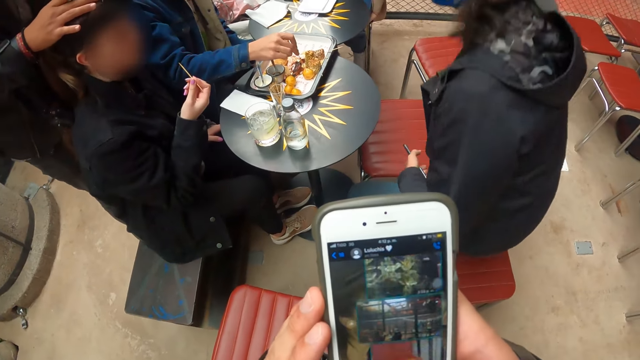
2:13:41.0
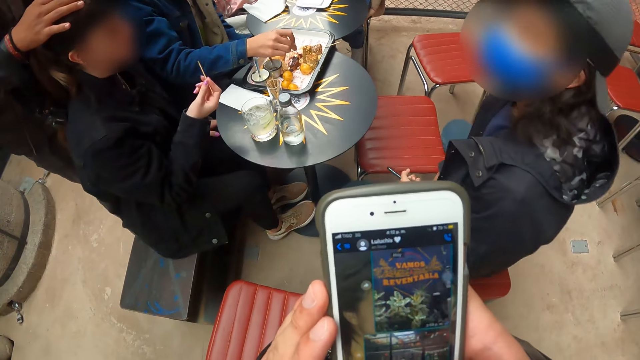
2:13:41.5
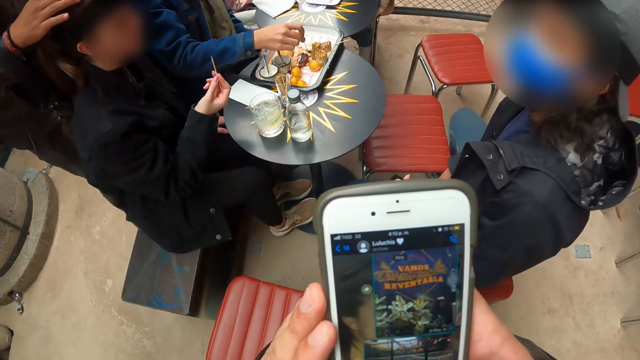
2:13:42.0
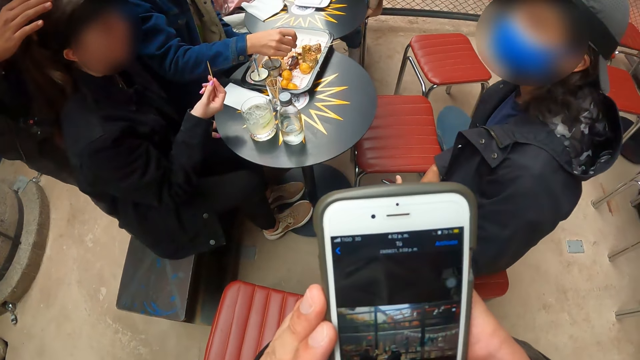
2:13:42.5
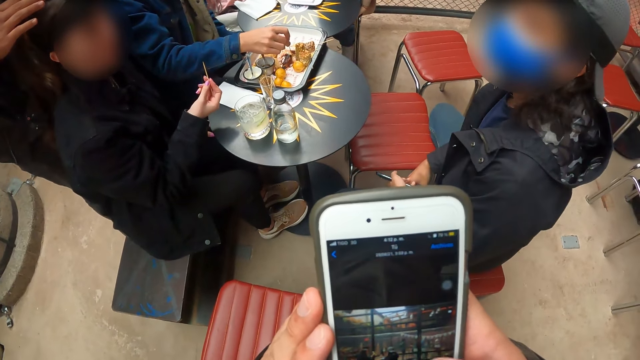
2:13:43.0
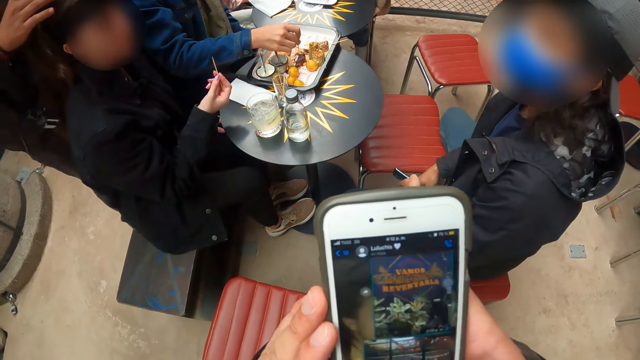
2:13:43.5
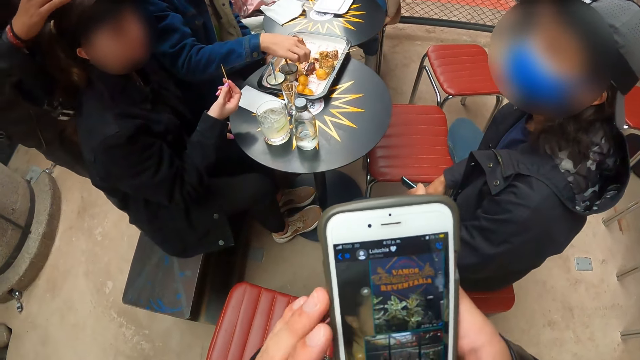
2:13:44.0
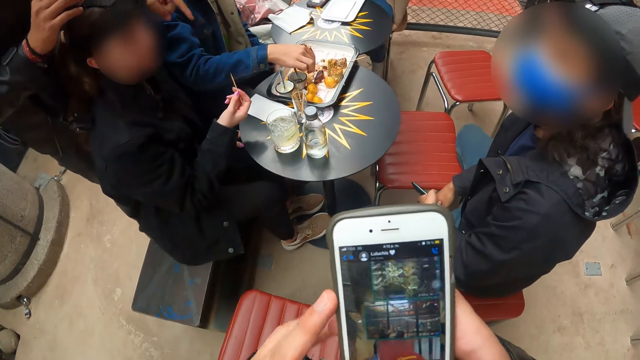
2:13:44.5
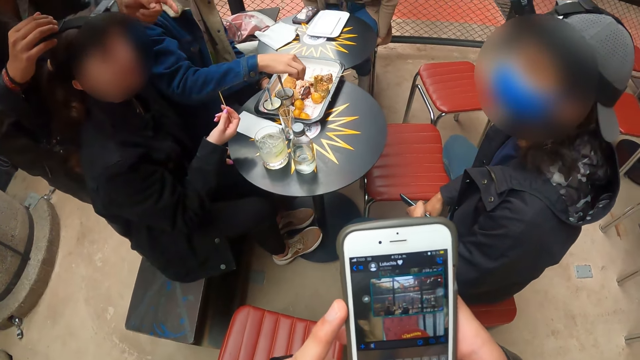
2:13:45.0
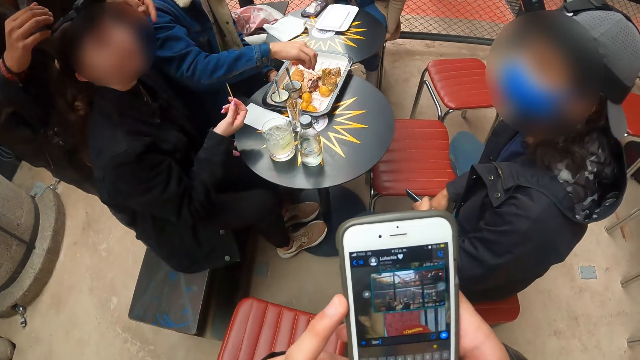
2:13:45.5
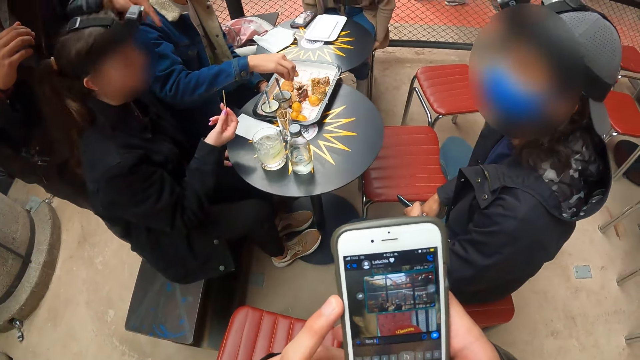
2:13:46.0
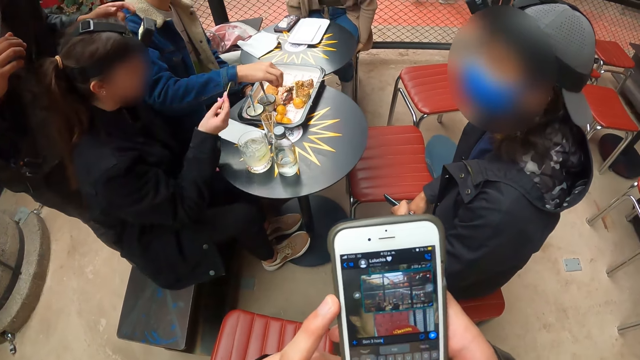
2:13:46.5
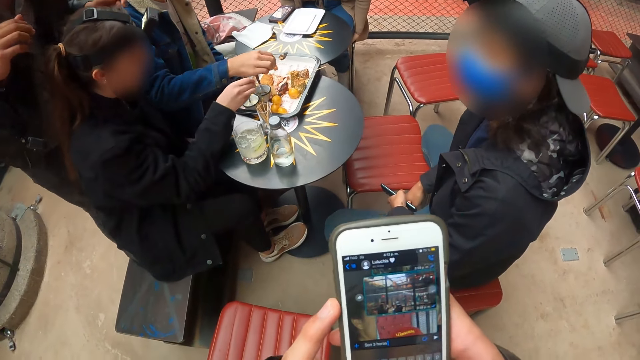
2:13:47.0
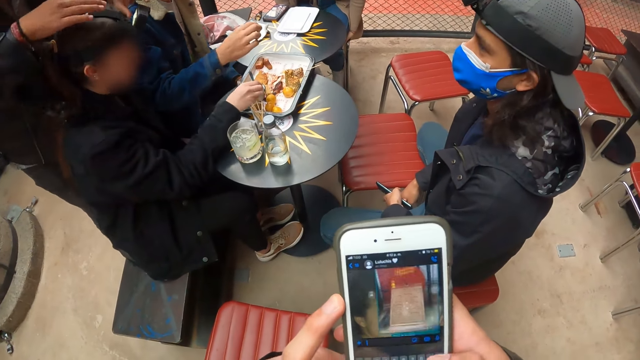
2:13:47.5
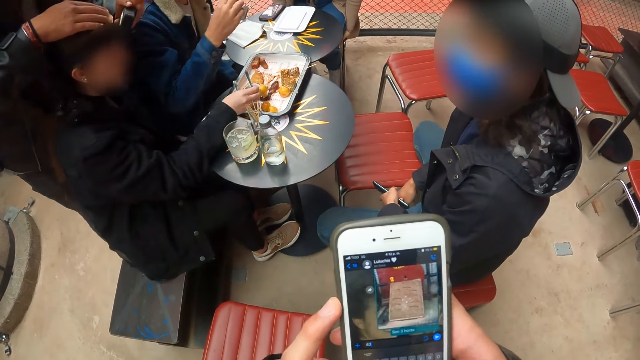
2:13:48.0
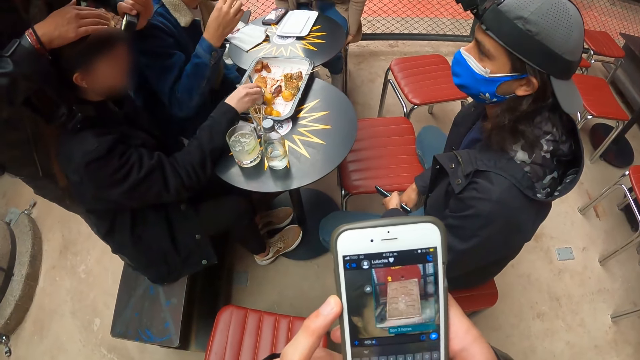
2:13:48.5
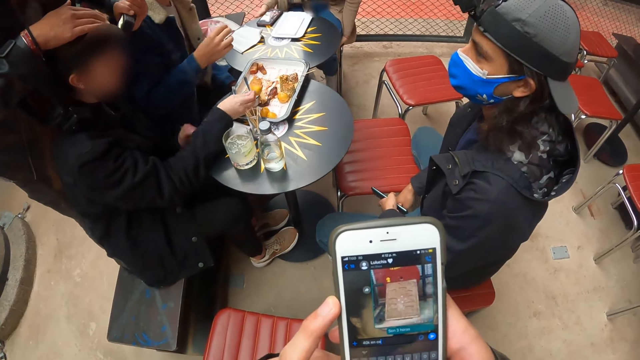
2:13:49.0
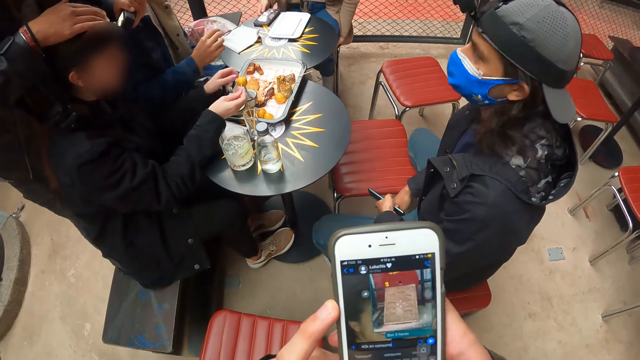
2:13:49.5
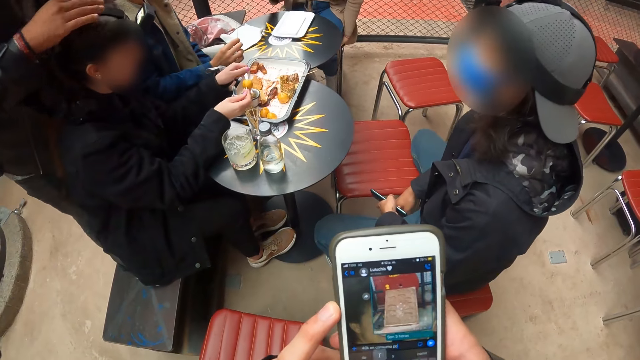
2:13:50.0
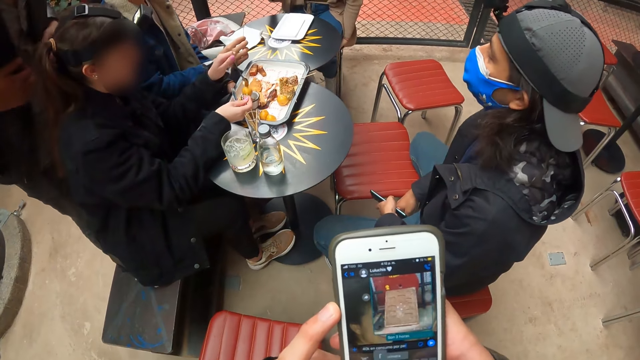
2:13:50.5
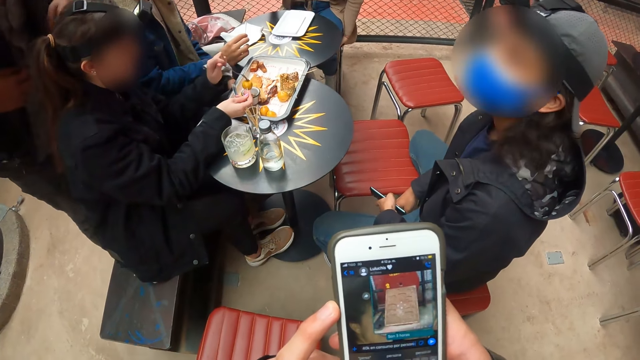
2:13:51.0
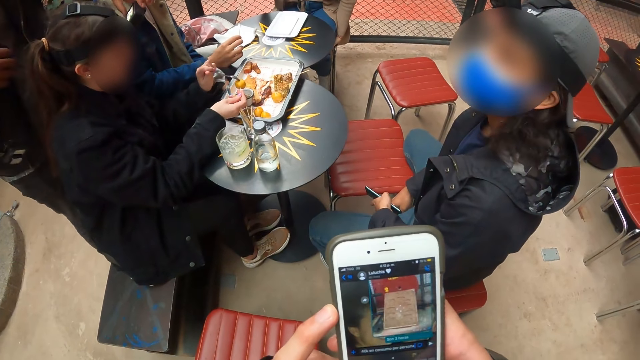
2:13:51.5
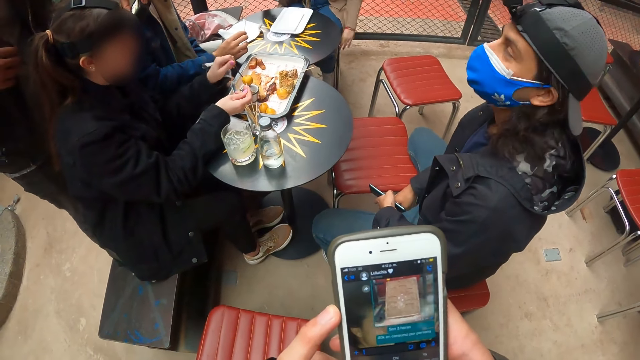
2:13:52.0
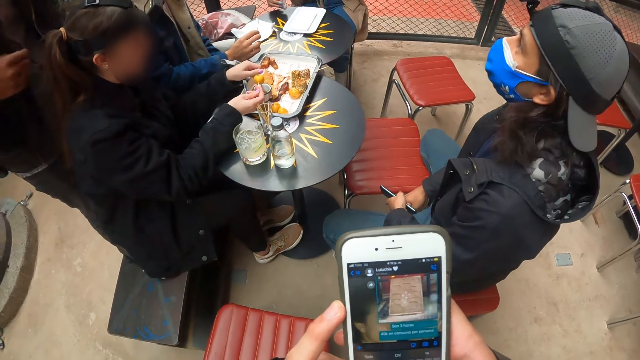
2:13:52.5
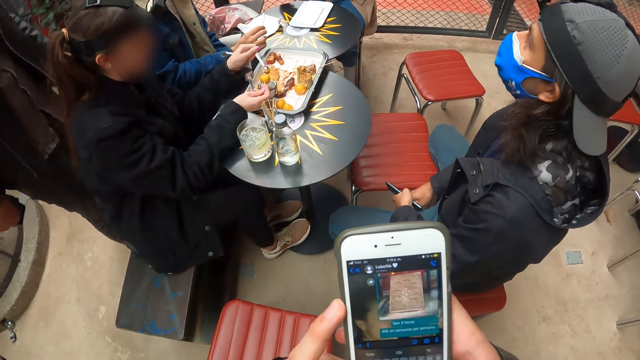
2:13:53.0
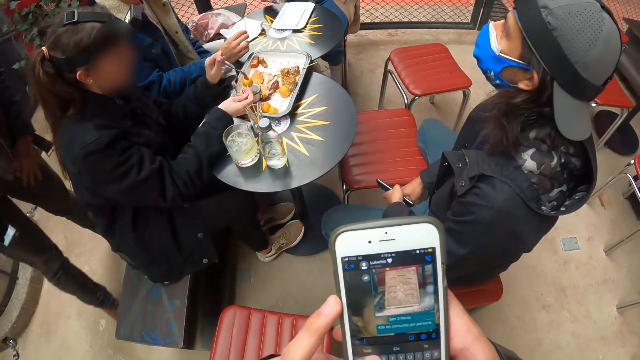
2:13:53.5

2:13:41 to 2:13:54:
A man sits on the chair. The camera wearer swipes on the phone. Another man picks a meat from the tray with the toothpick in his right hand. The camera wearer types on the phone. The other man puts the meat in his mouth with the toothpick in his right hand. The woman picks a bun from the tray with the toothpick in her right hand. She scoops a sauce from a dip bowl with a spoon in her left hand, and puts the sauce on the bun with the spoon in her left hand.

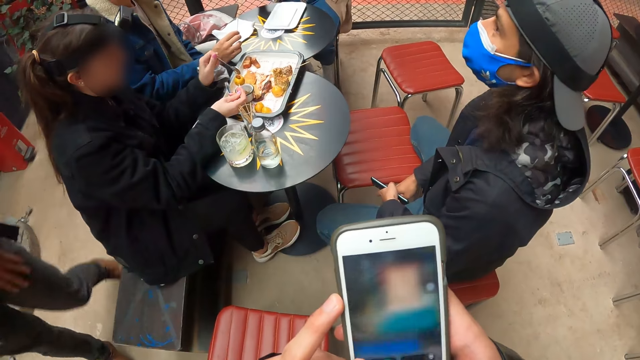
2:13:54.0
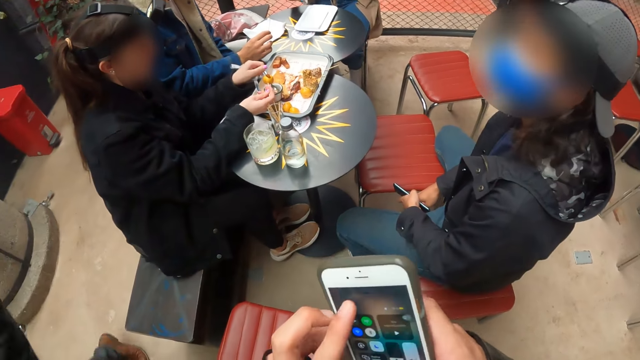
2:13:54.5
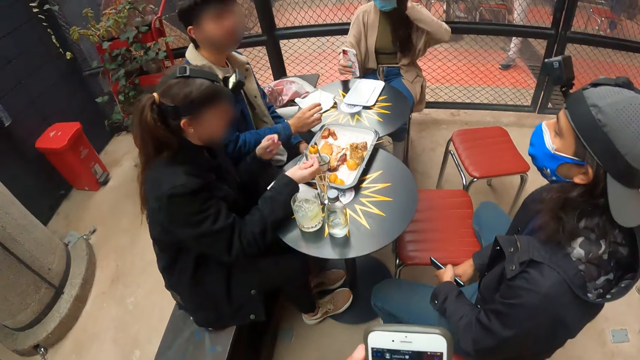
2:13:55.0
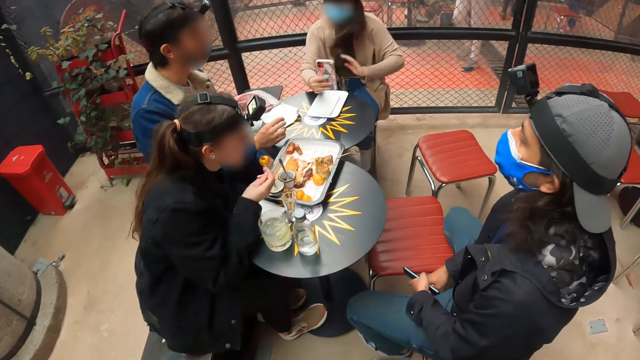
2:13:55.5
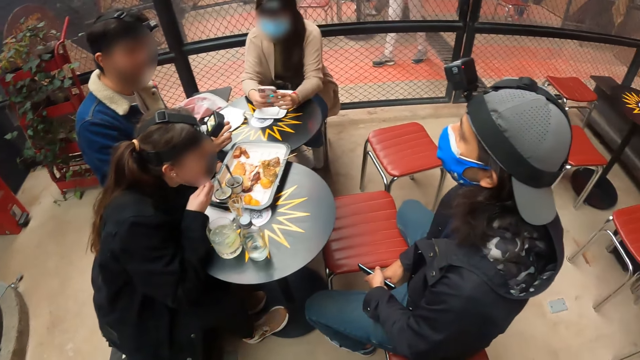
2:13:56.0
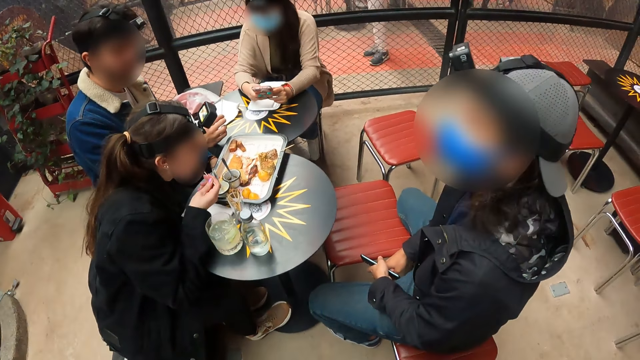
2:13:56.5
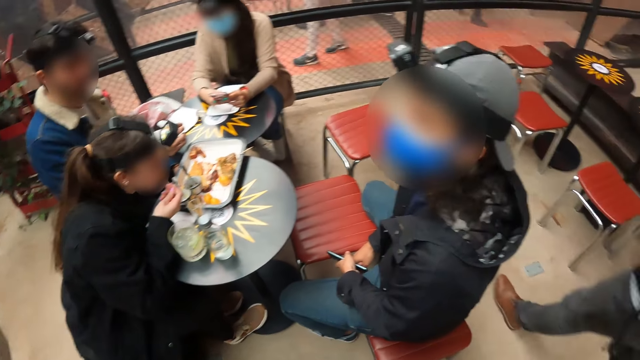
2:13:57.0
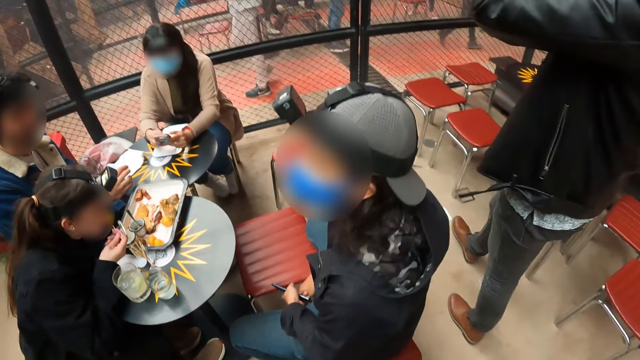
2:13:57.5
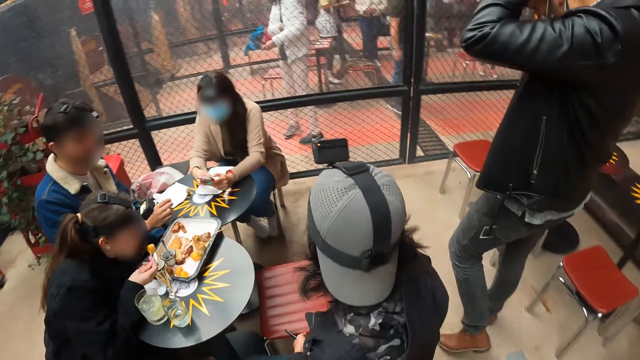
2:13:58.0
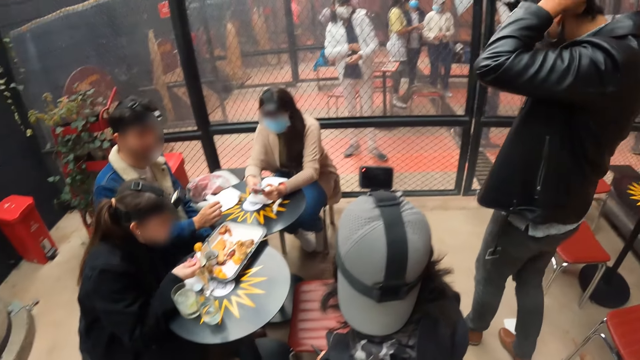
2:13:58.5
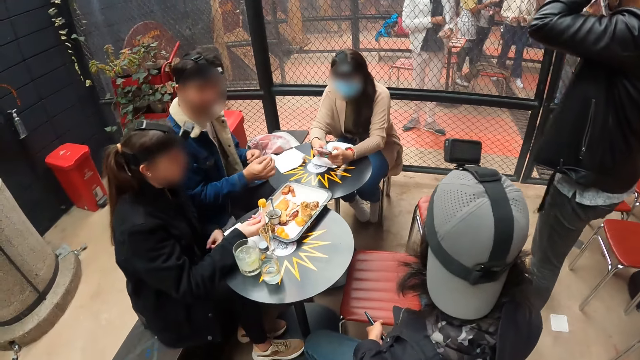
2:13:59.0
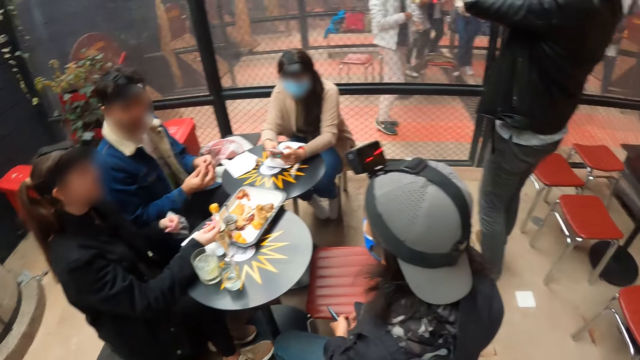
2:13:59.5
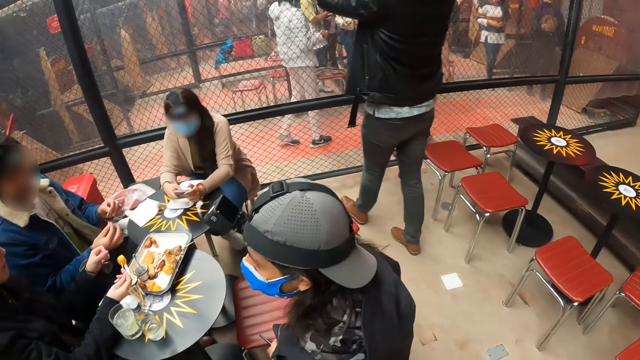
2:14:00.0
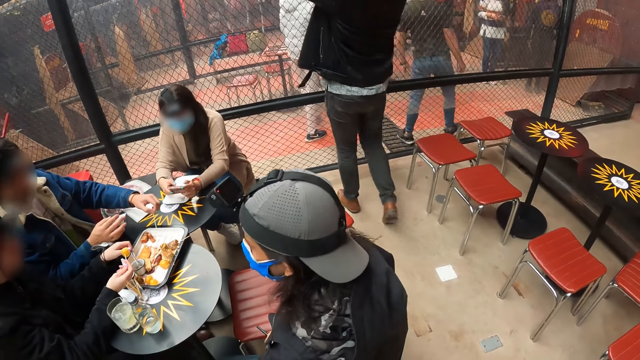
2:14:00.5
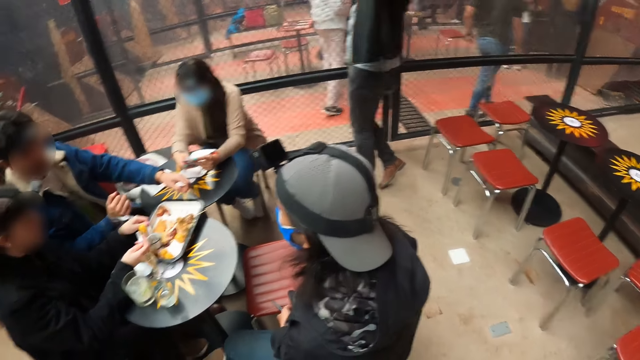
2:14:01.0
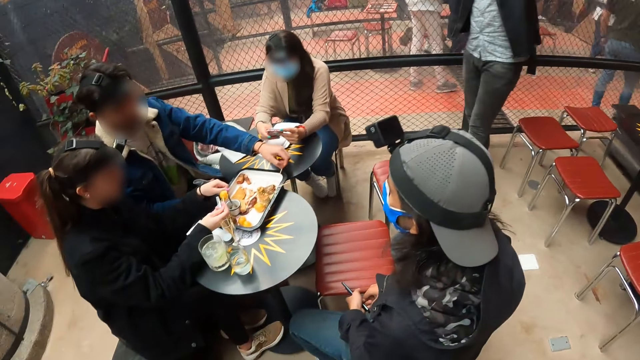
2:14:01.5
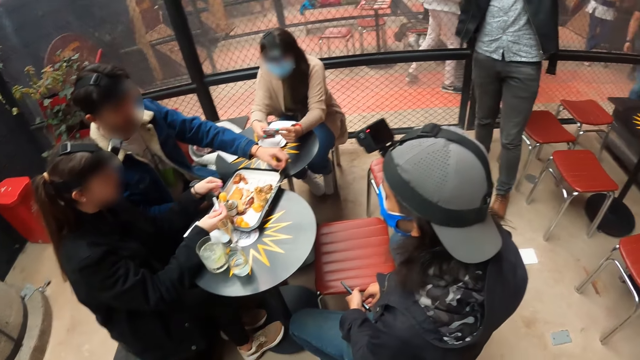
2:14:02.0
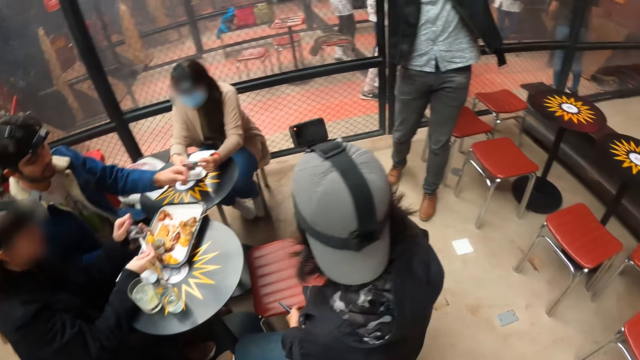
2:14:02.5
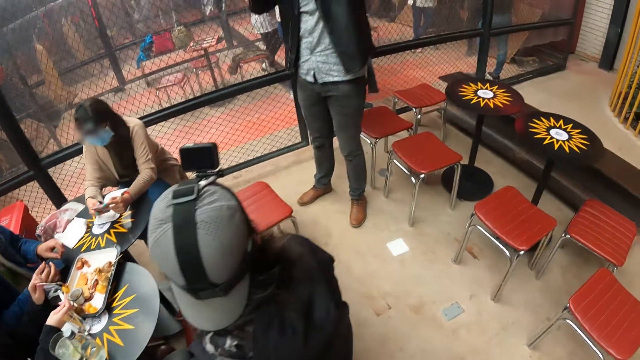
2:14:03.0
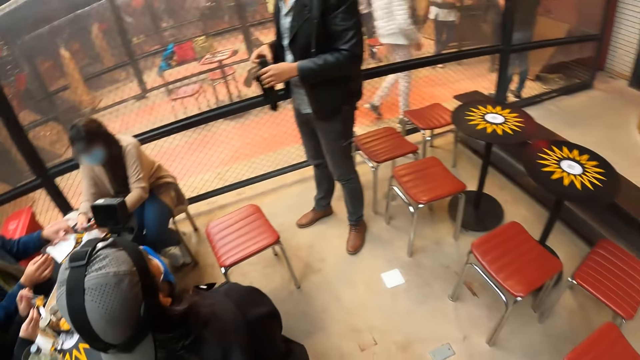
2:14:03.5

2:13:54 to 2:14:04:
The woman puts the bun in her mouth with the toothpick in her right hand. She scoops a sauce from the dip bowl with a spoon in her left hand. The man puts the toothpick on the tray with his left hand. The woman puts the sauce on the bun with her left hand. The man picks a tissue from the table with his left hand.
